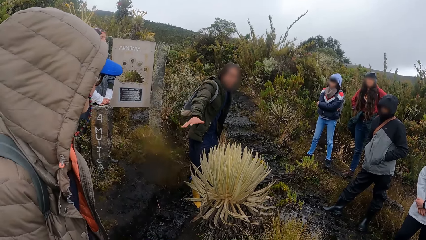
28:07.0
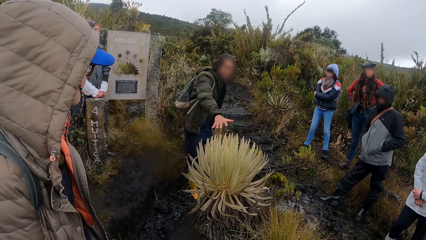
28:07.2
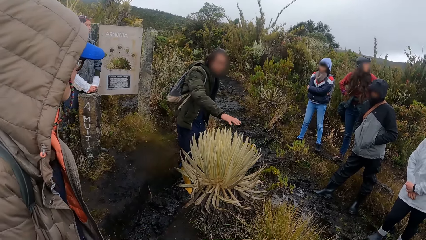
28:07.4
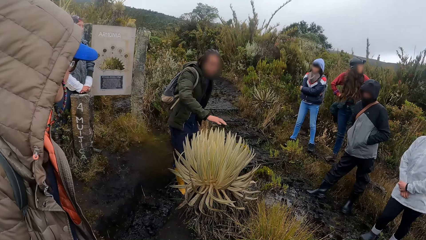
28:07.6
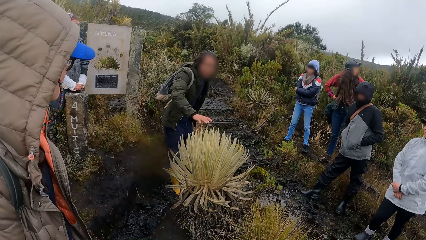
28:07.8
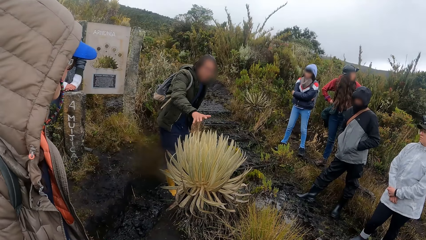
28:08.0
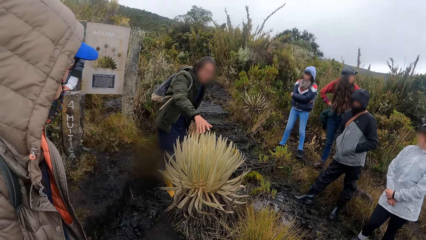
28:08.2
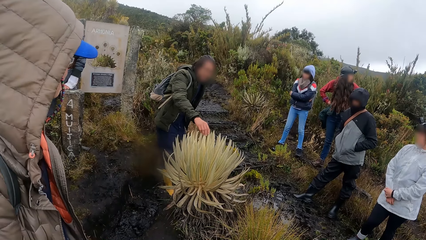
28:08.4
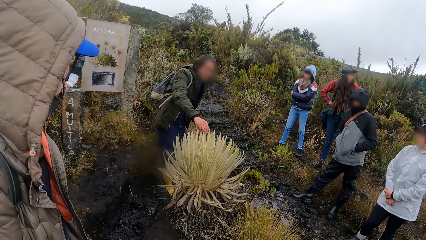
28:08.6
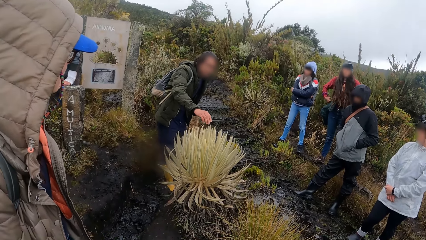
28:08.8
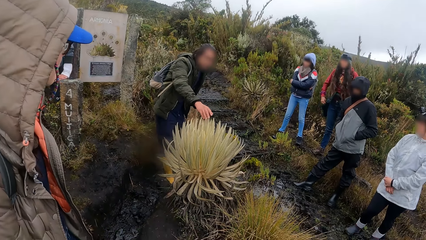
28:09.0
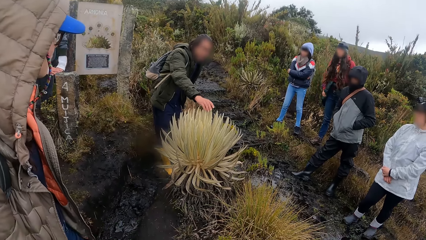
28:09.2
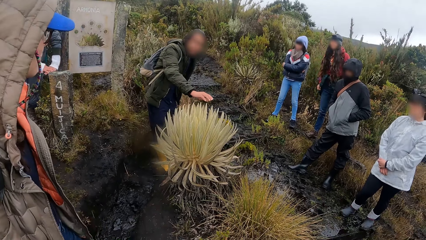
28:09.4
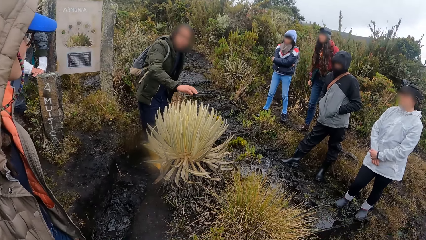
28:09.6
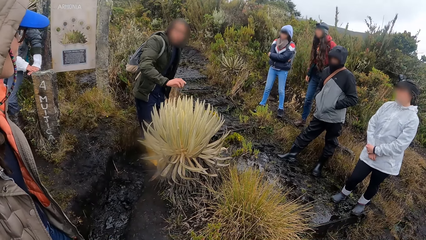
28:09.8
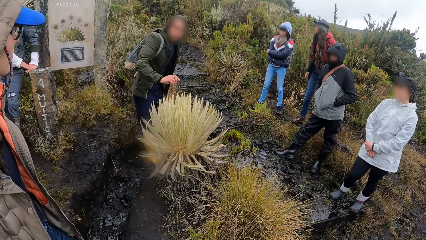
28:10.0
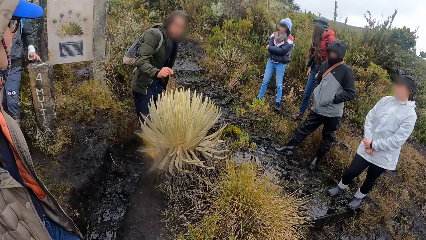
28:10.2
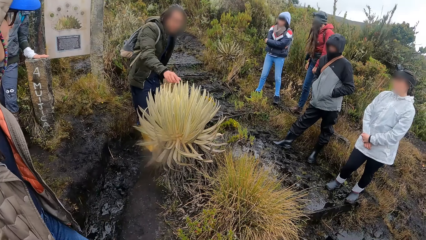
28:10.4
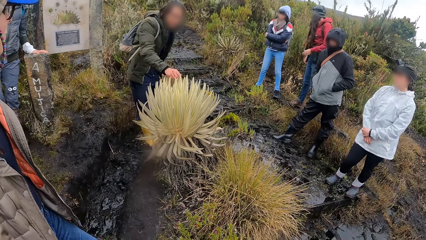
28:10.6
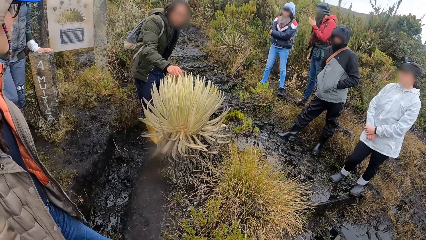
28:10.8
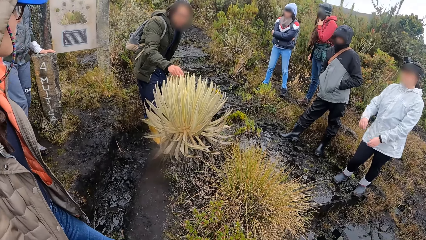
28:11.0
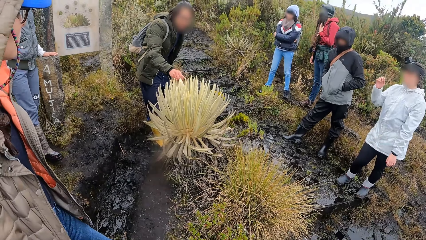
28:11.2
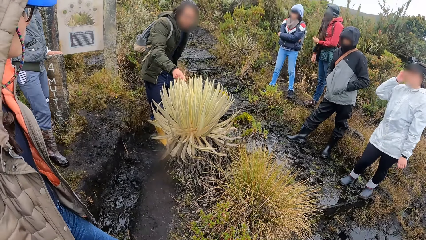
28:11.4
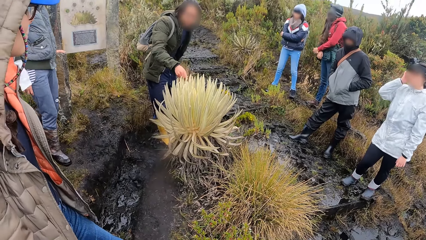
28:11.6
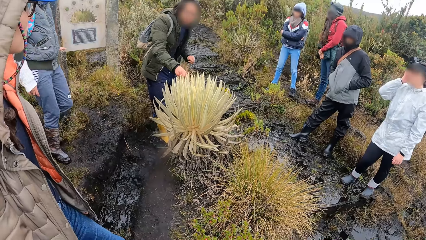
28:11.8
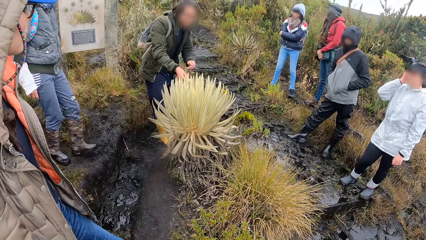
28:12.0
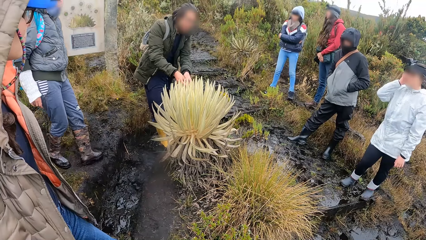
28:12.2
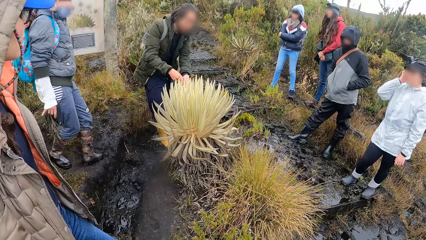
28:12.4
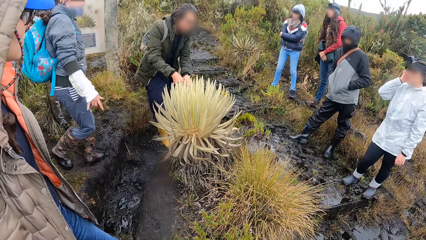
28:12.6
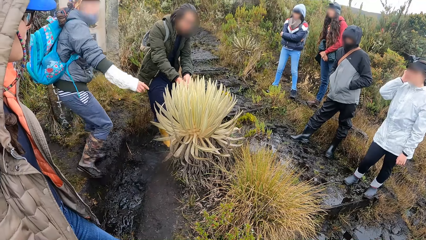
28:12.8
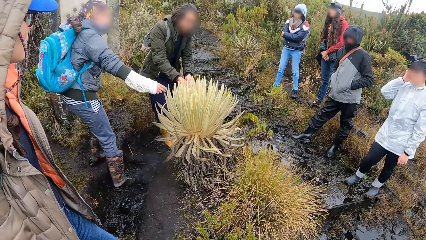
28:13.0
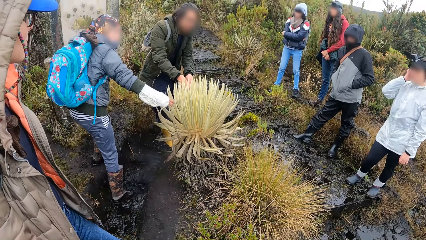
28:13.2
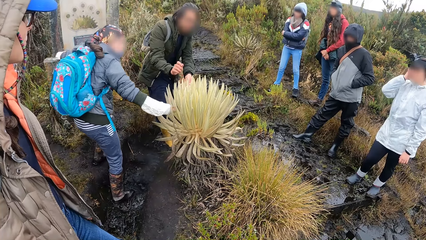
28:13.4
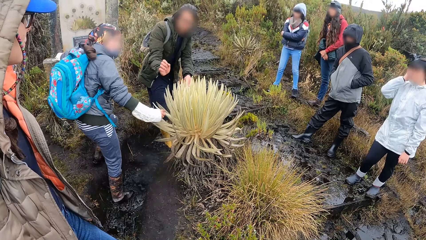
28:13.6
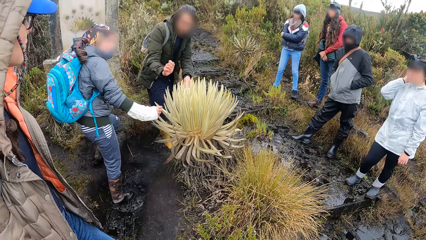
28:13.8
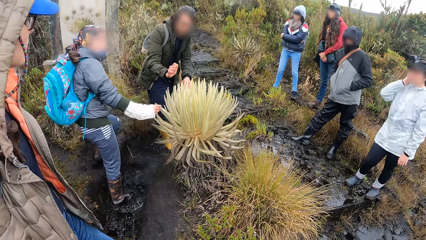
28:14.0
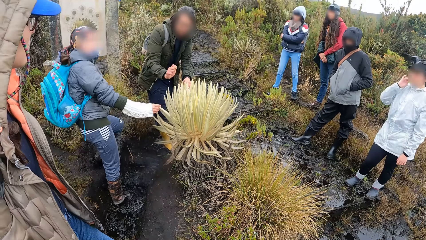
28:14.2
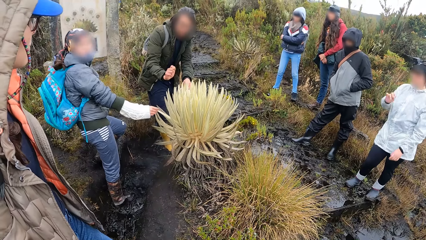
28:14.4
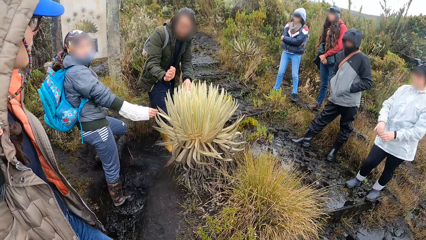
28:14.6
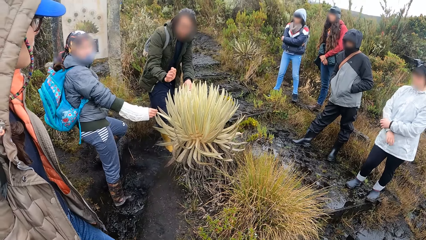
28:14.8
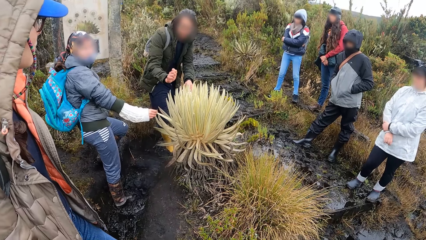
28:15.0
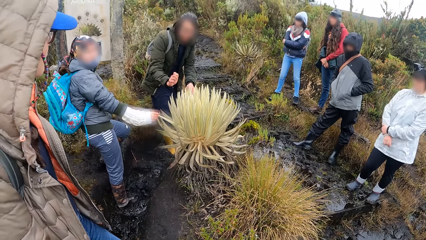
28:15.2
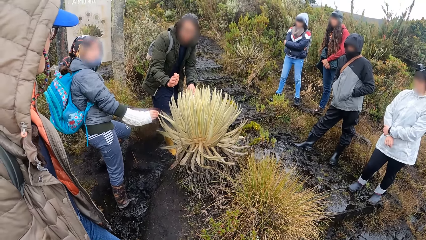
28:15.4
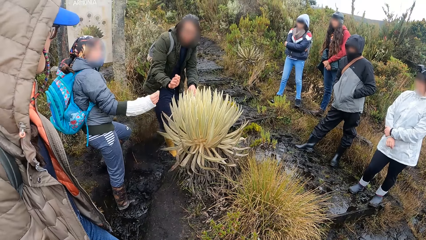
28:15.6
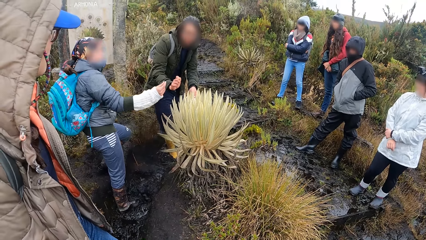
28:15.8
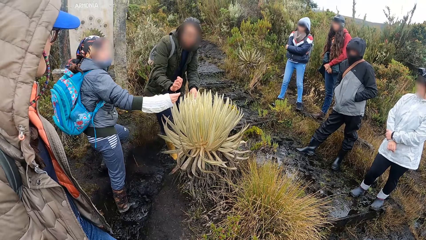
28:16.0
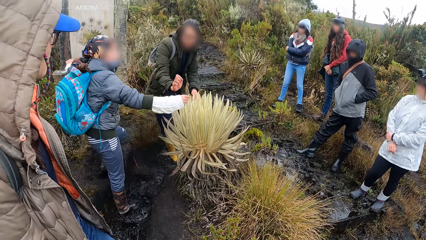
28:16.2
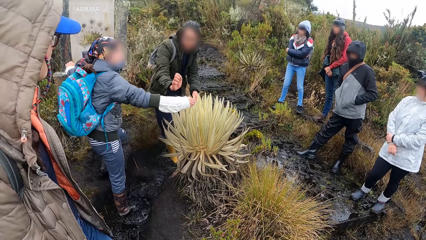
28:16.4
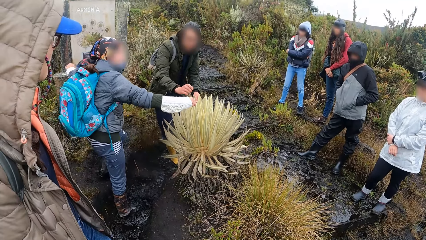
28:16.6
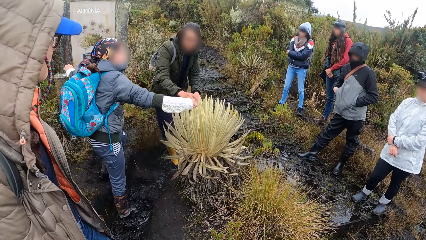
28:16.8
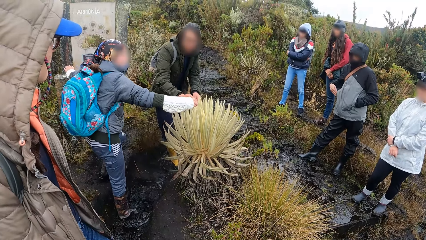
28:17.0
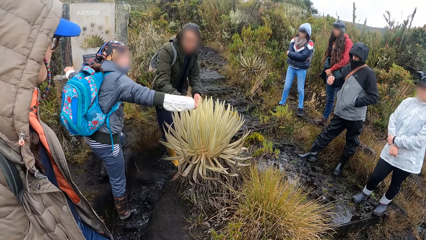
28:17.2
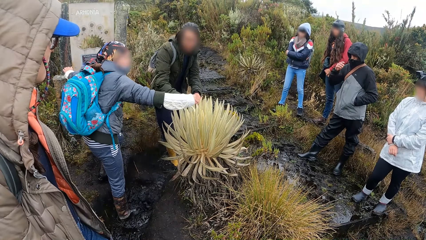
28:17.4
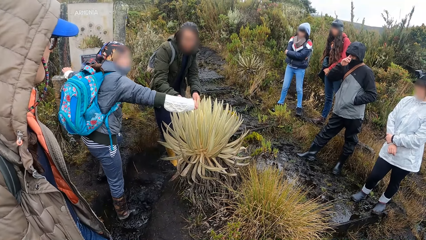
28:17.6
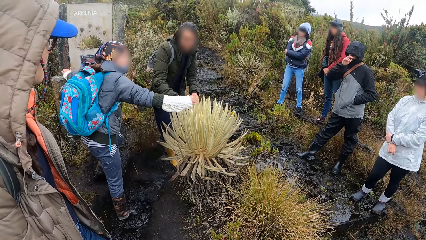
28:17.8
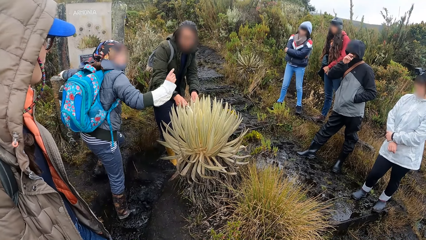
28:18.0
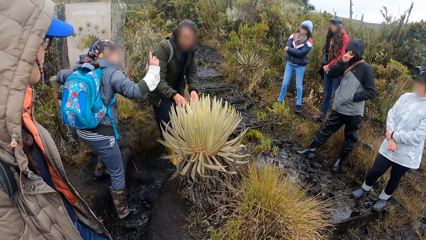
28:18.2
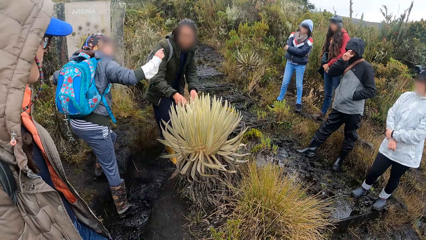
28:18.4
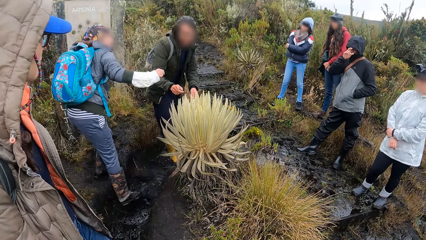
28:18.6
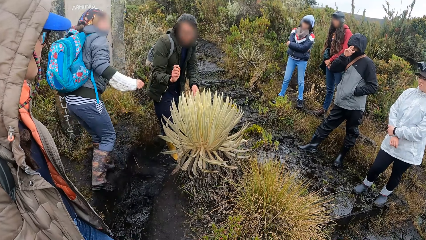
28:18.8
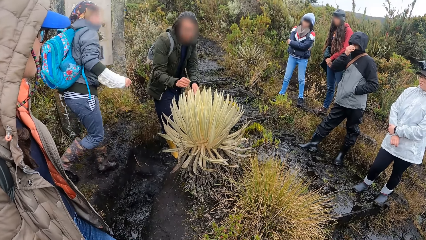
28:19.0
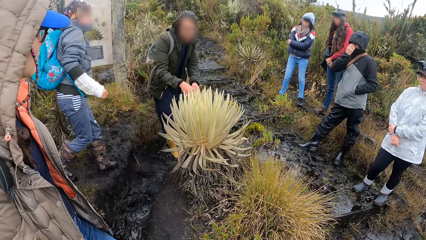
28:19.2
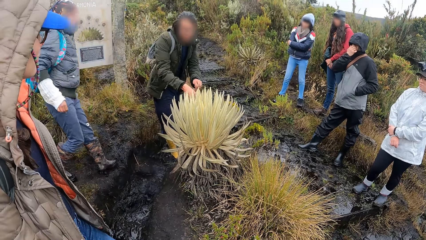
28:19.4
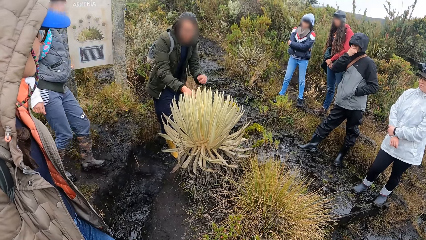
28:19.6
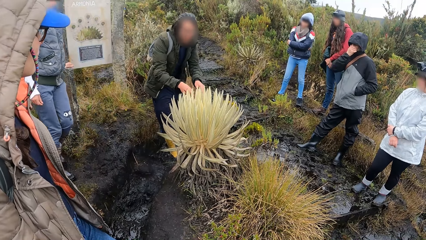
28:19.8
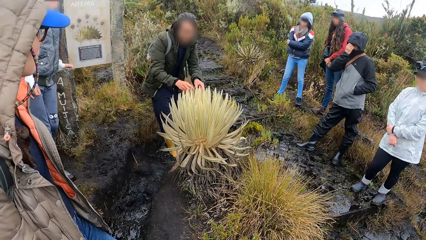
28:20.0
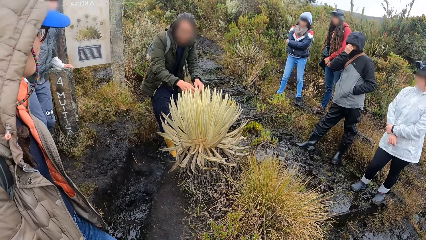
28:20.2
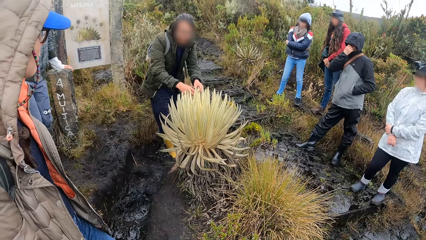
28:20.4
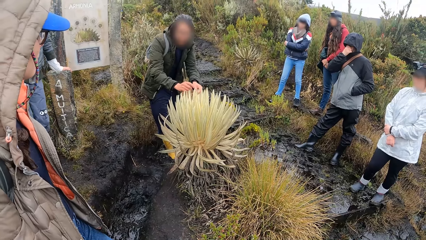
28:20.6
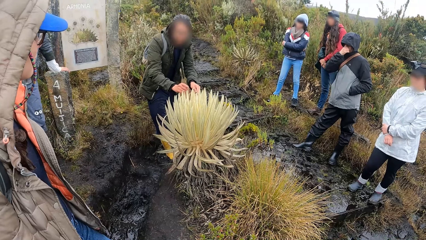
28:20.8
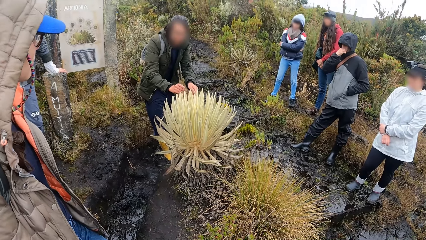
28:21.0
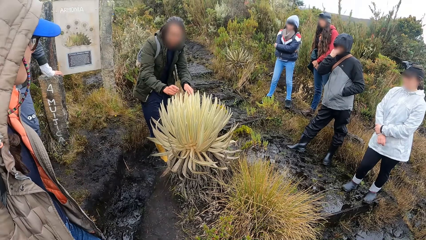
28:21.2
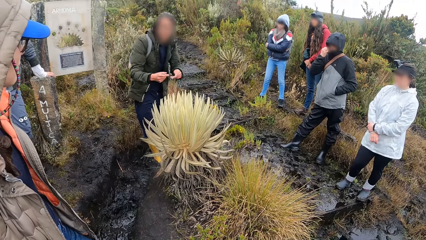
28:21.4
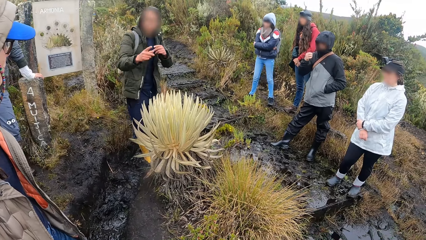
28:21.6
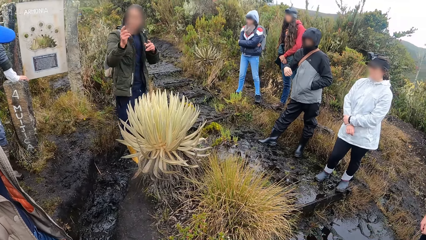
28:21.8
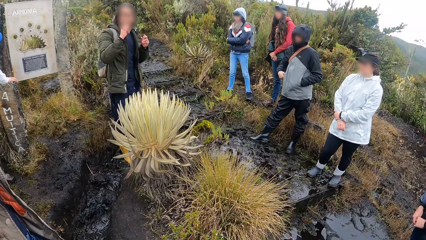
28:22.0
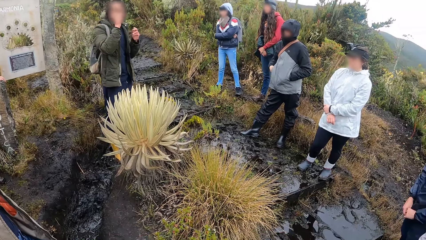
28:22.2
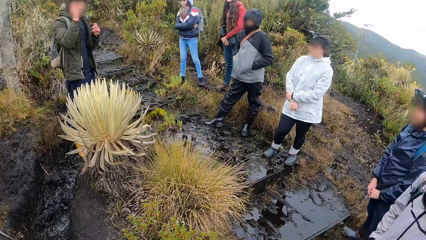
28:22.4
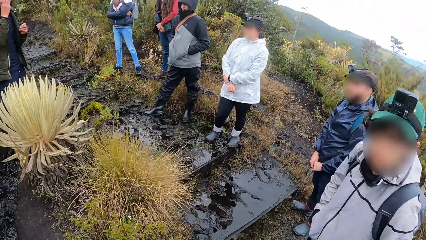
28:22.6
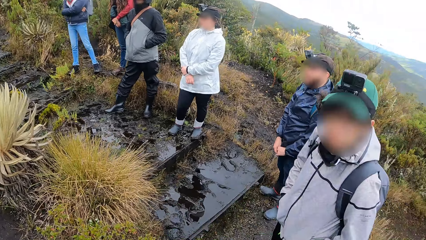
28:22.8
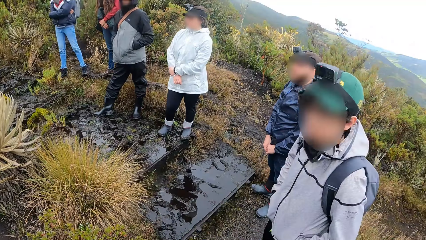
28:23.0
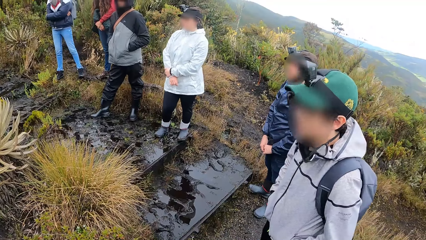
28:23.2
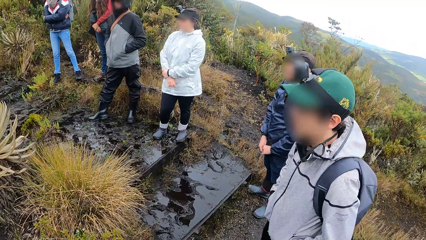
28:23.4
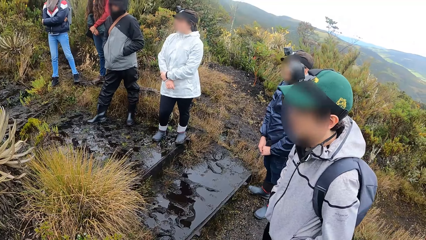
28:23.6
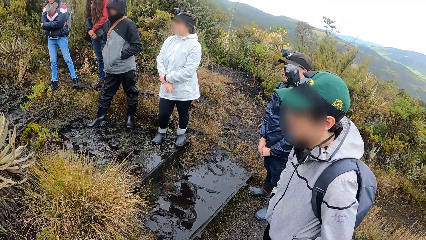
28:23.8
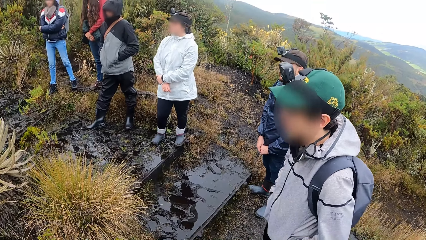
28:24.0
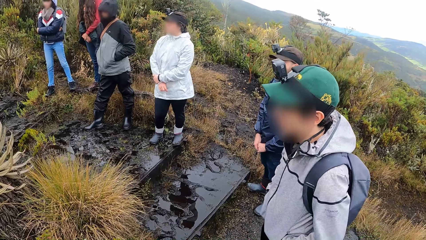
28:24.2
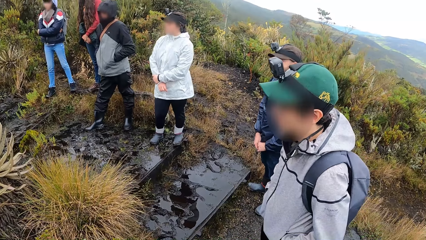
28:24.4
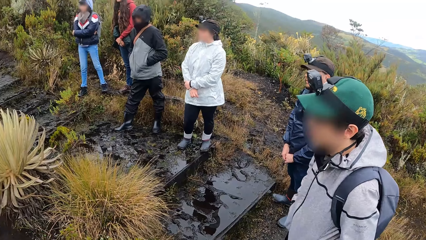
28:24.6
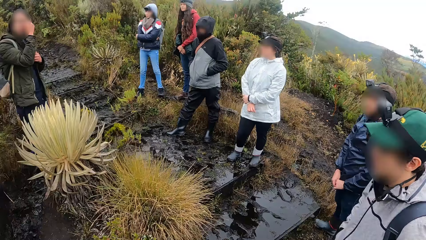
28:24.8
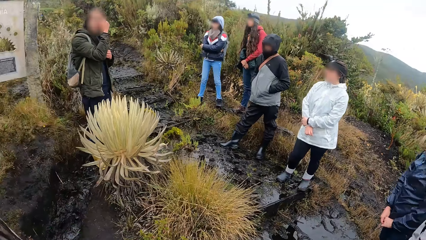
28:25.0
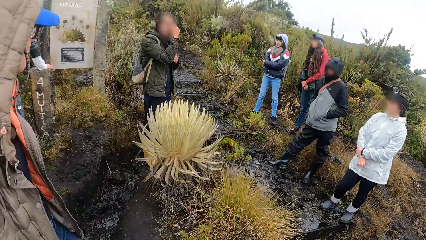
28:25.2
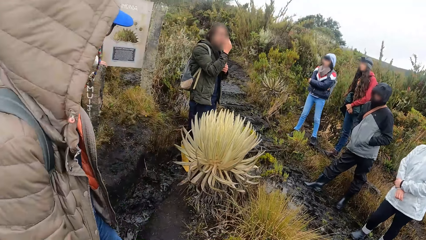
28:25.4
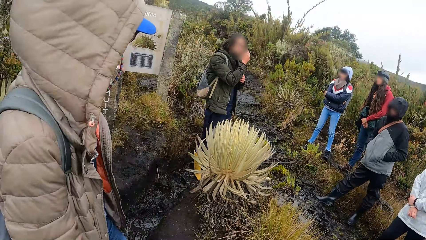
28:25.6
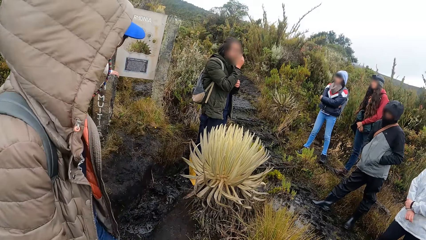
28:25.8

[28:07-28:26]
A man touches the sea anemone or sisal plant with his right hand. The man holds the sisal leaves. The man removes his right hand from the sea anemone. The man gestures his hand. The man touches the sea anemone with his right hand. The man holds the sisal leaves. The man touches the sea anemone with both hands. The man holds the sisal leaves with both hands. Another man walks toward the sisal plant. The other man touches the sea anemone with his right hand. The first man removes his right hand from the sea anemone. The other man holds the sisal leaves with his hand and removes his right hand from the sea anemone. The first man touches the sea anemone with both hands. The other man touches the sea anemone with his right hand, holds the sisal leaves with his hand, removes his right hand from the sea anemone, gestures his hand and walks away from the sisal plant. The first man gestures his hand and holds the sisal leaves with both hands. The first man removes both hands from the sea anemone. The other man supports his hand on the brick sign. The first man gestures his hands and holds something. The camera wearer looks around the field.
